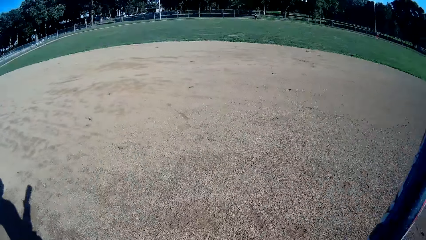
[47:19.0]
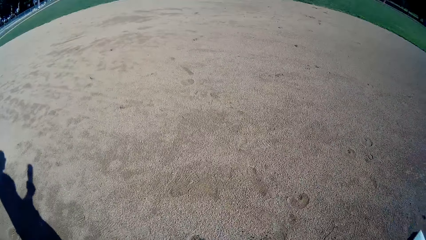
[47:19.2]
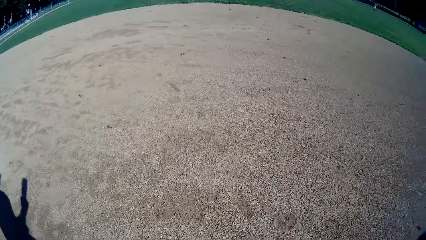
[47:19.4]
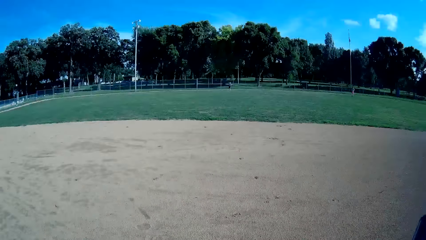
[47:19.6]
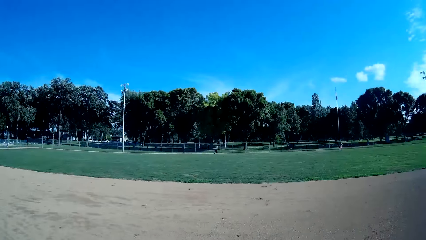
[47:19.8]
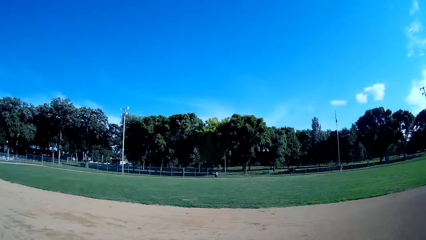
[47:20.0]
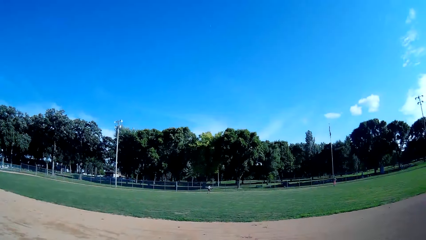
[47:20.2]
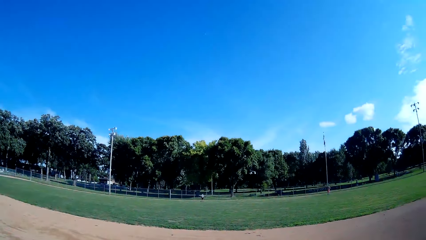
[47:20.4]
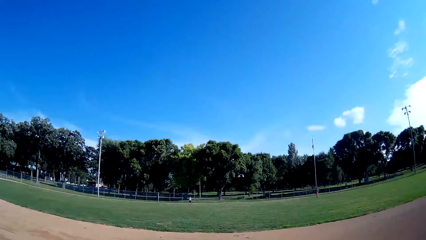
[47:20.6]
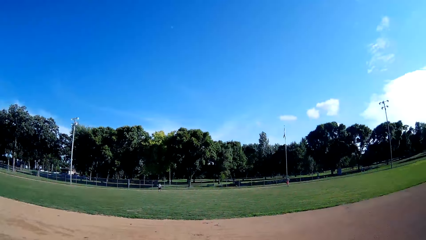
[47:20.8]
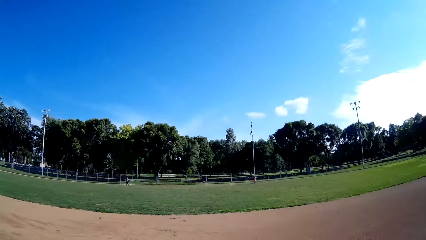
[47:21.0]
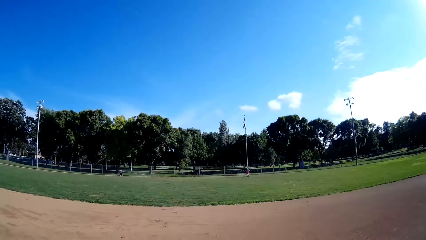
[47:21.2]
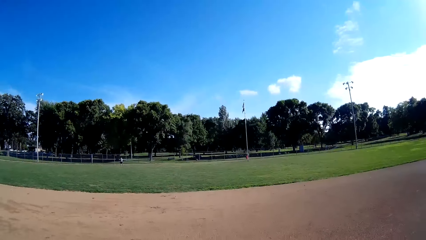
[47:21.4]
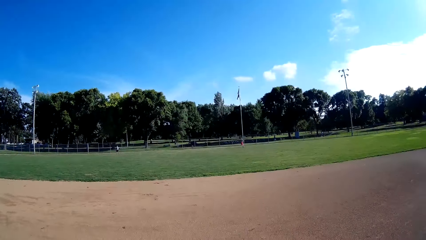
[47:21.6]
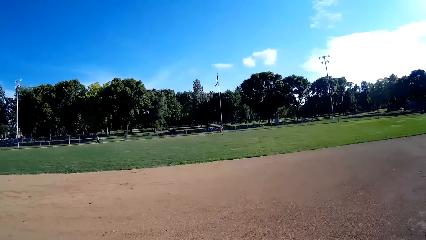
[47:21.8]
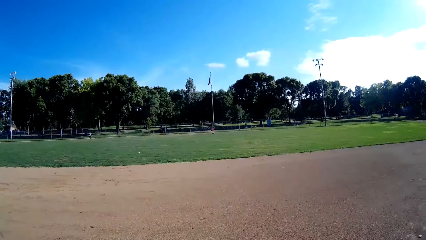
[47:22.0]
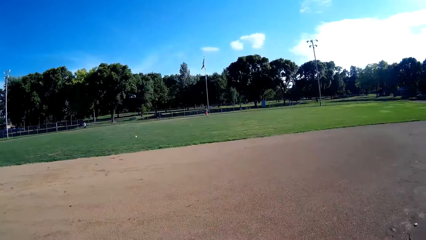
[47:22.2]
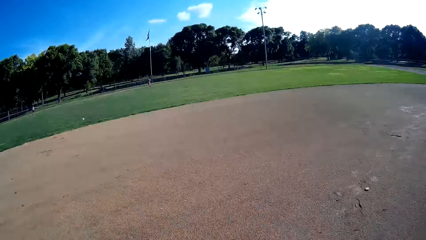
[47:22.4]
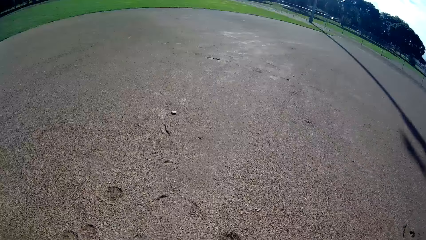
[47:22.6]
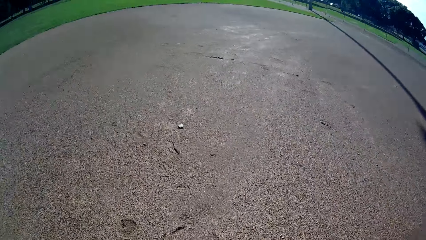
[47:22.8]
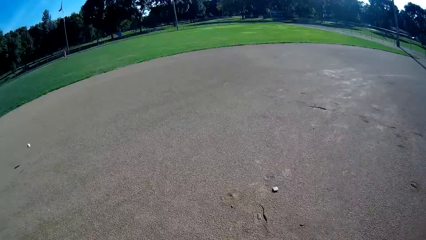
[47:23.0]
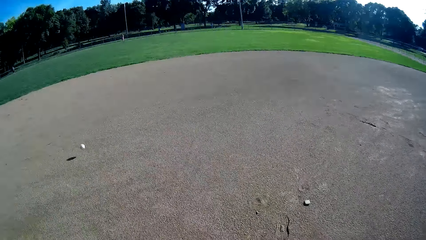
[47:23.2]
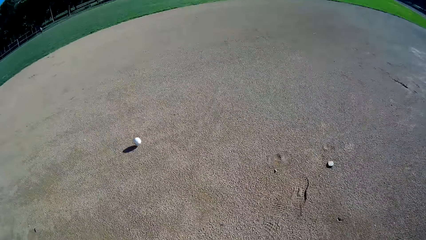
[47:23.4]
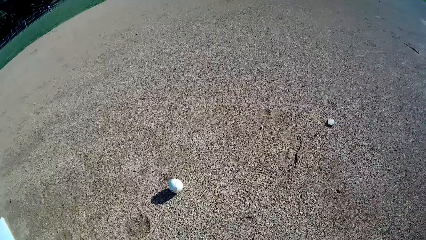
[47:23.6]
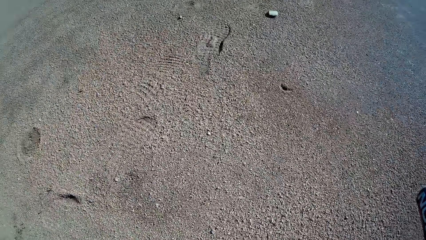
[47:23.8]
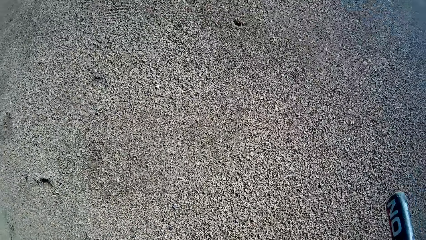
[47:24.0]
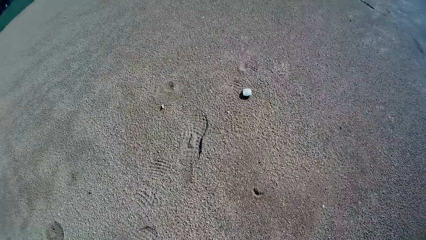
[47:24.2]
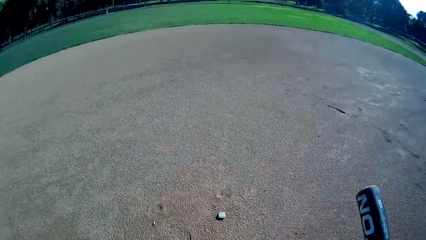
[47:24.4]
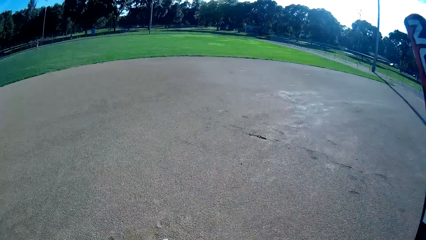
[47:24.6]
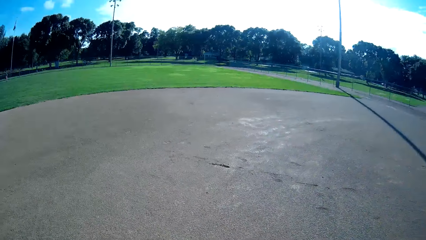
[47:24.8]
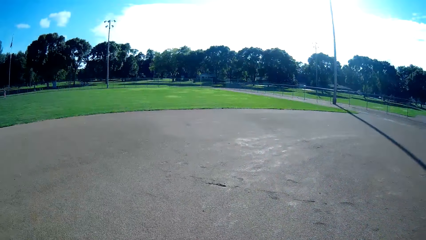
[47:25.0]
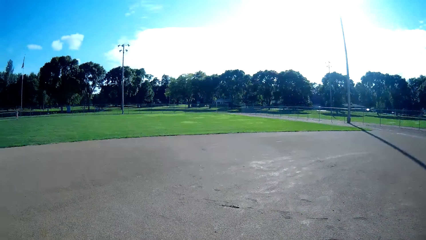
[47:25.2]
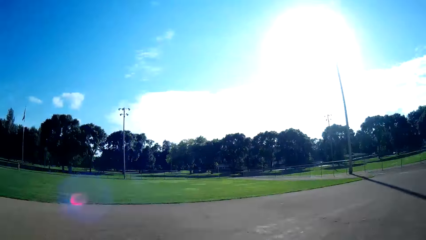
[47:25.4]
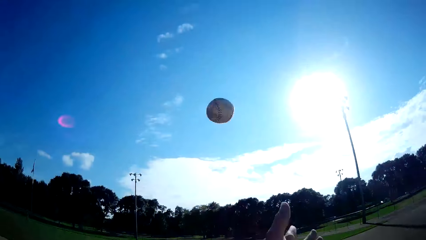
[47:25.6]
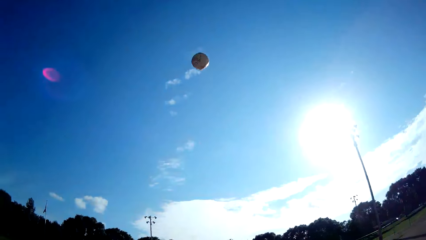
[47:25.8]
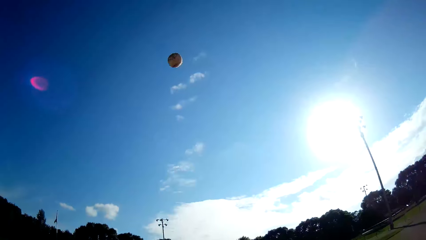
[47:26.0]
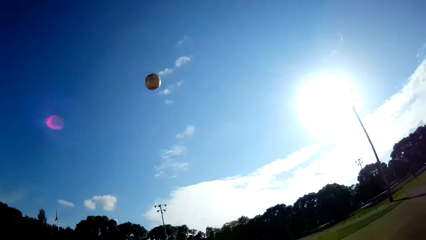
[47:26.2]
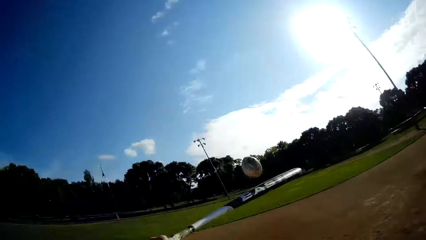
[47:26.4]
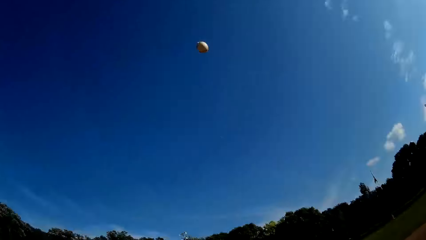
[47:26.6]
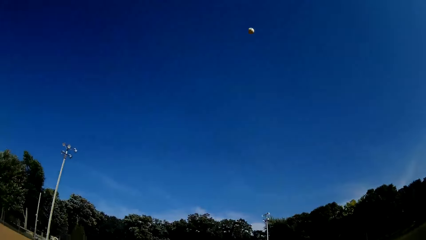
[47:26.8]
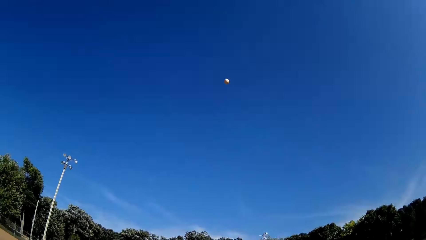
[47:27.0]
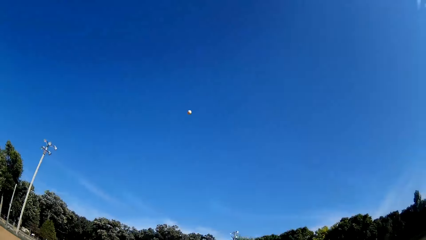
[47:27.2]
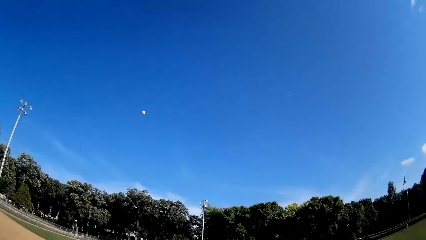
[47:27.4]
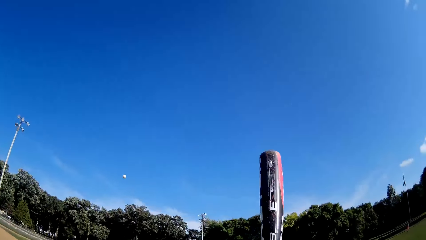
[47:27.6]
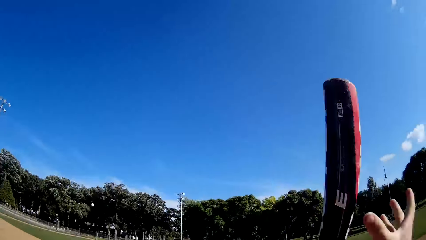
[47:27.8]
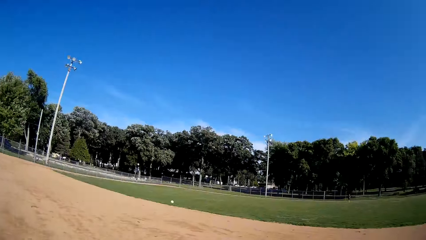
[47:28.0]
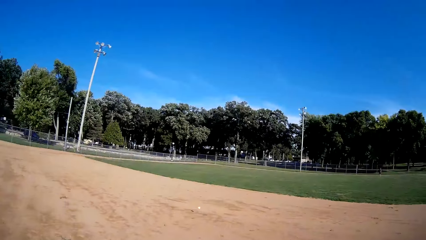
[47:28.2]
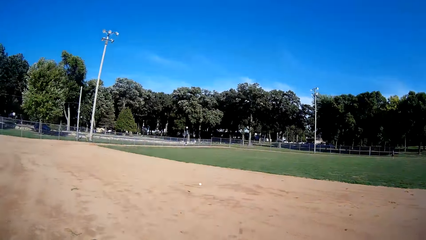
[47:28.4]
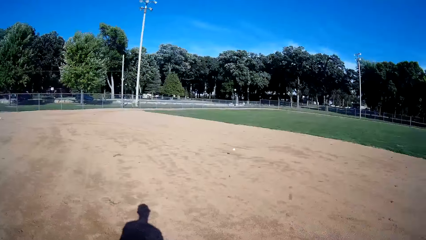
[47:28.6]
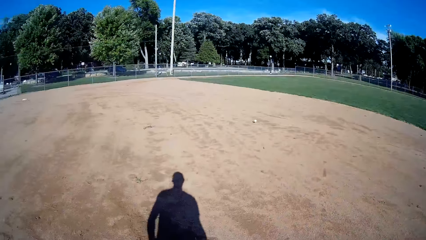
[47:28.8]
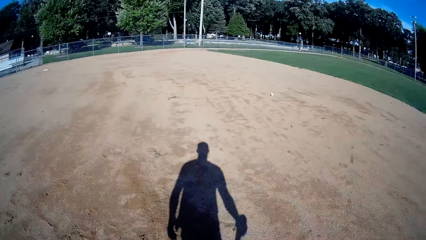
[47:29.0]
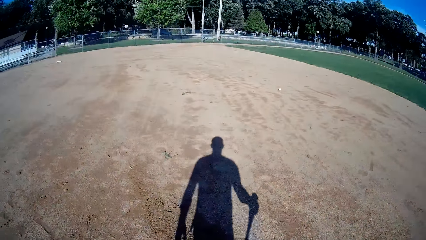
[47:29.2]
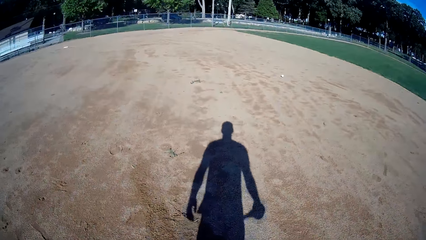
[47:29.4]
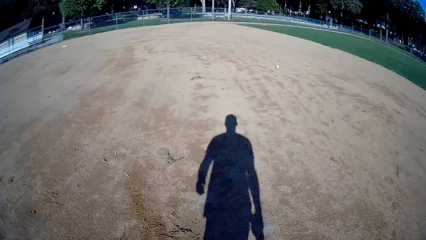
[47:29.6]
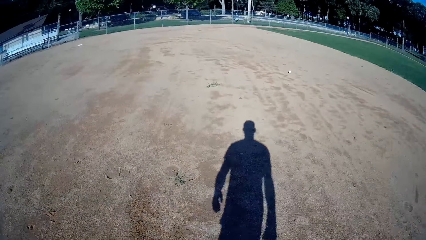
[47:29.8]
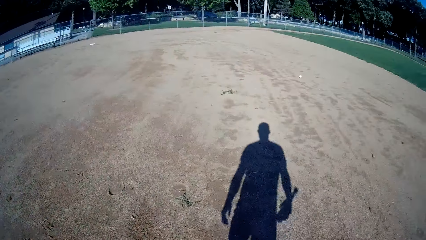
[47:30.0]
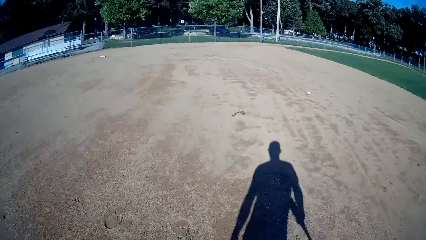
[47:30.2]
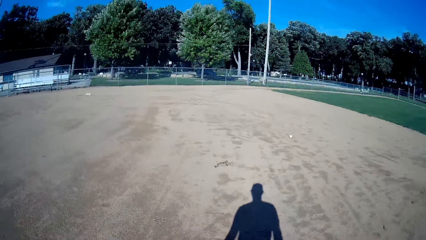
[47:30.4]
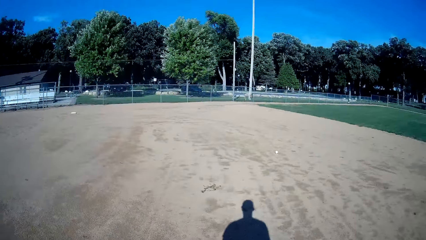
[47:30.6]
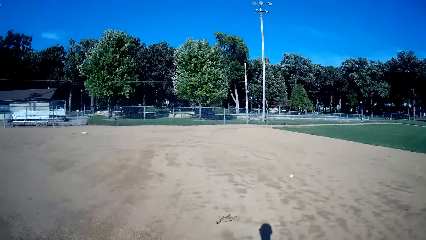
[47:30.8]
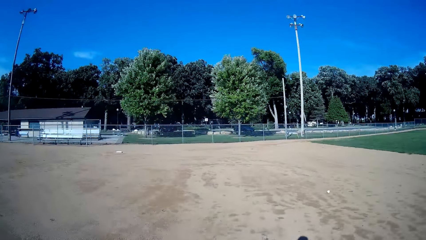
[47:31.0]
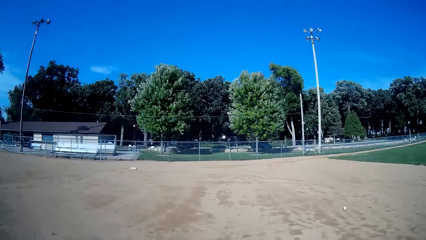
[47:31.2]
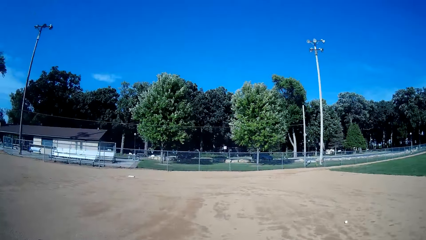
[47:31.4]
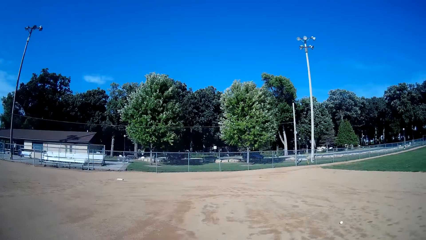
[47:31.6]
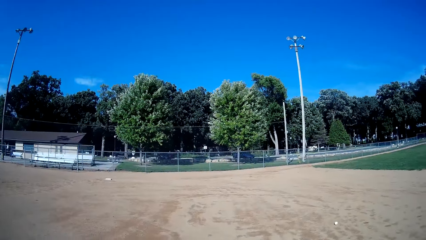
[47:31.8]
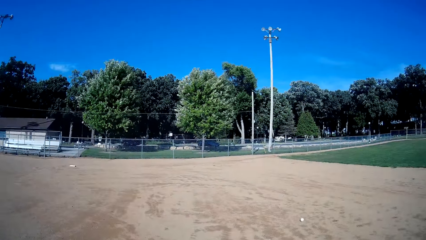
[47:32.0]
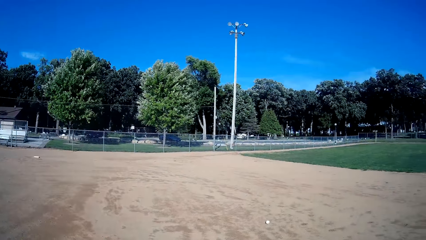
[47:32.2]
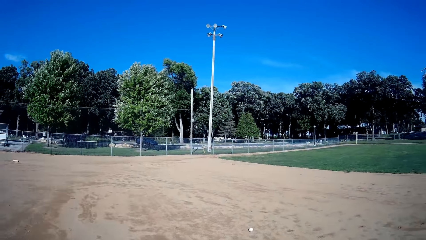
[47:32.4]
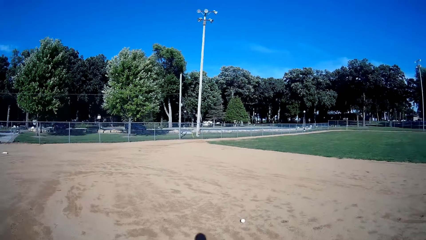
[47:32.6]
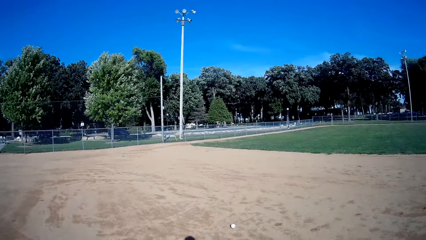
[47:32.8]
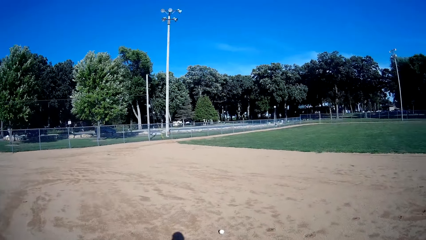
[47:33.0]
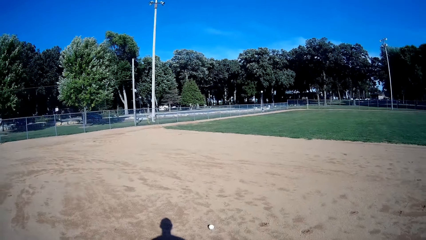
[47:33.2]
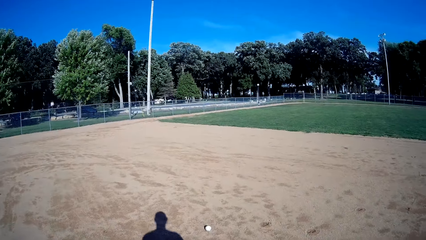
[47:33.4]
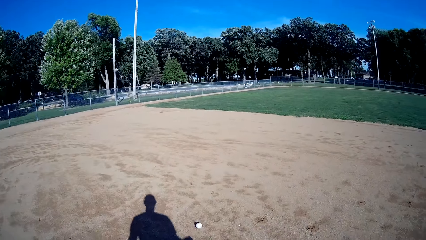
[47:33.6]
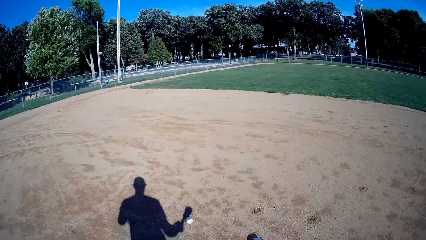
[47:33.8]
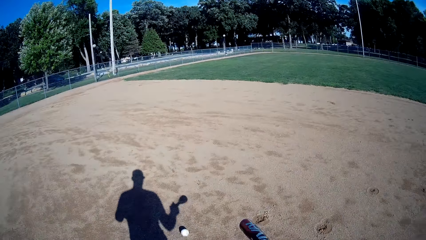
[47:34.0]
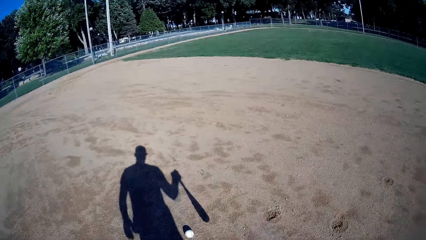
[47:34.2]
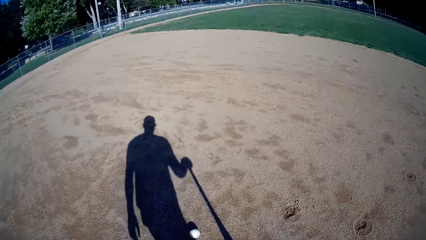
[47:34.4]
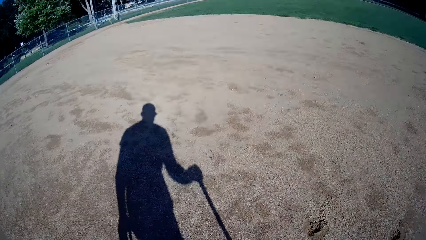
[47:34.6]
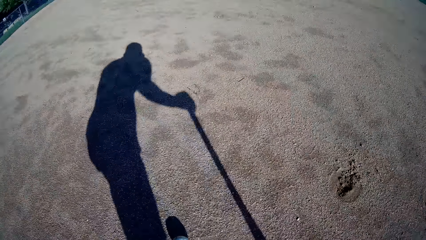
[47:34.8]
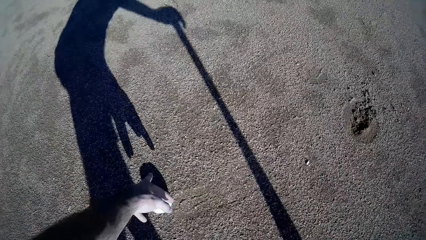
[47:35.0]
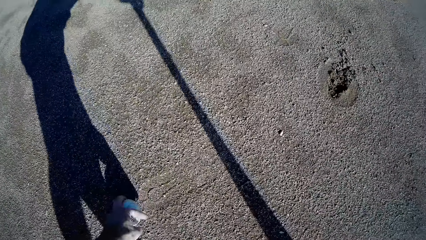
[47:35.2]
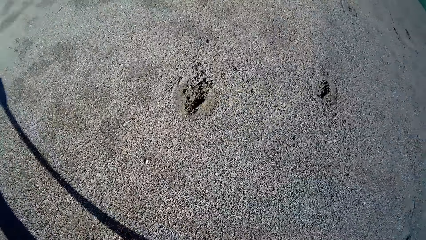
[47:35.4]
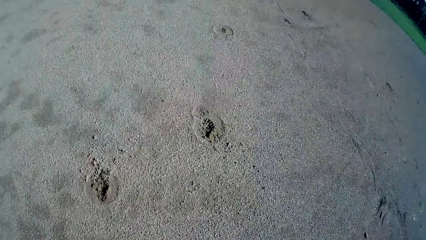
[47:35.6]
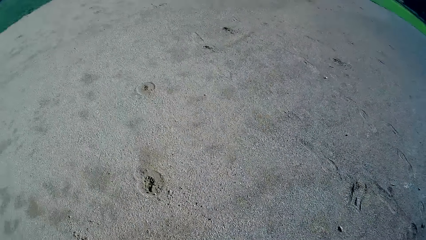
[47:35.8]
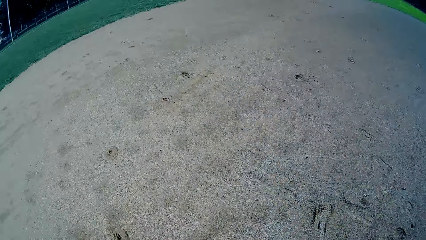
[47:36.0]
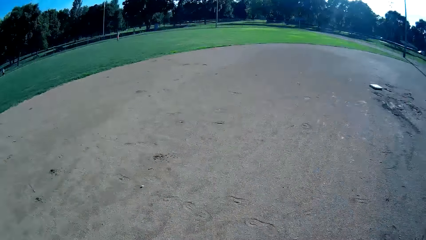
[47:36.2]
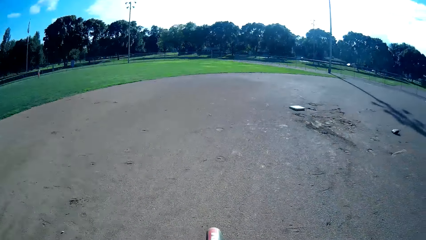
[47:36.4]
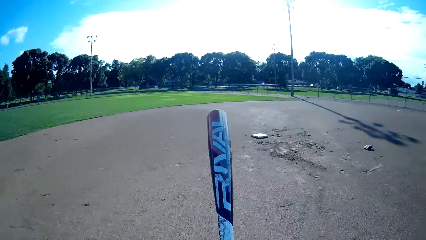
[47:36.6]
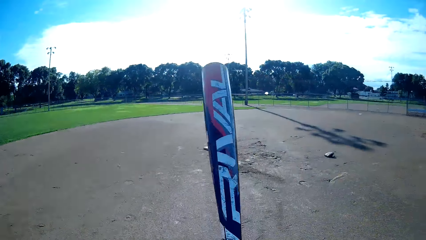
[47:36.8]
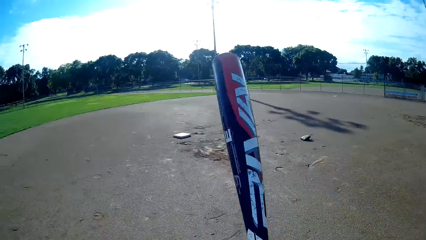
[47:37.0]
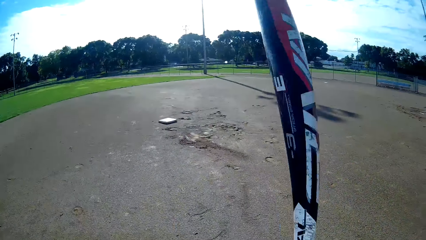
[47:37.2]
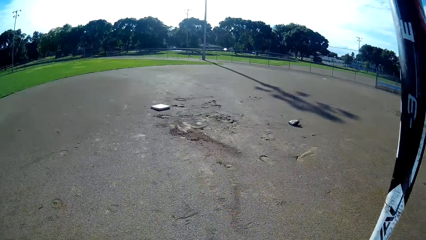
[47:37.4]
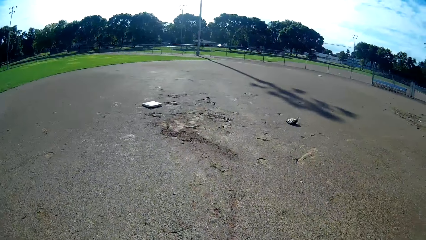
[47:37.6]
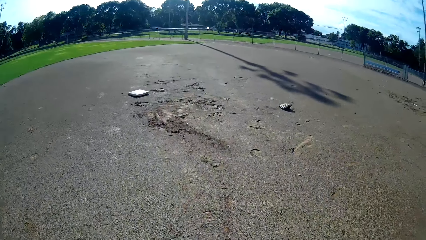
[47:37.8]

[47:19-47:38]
The man throws the ball towards the camera wearer. The camera wearer picks the ball from the ground again. They throw the ball in the air again. They hit the ball with the baseball bat. They walk towards the ball on the ground. They walk around the field. They pick the ball from the ground. They walk around the field. They walk towards the baseball base.
